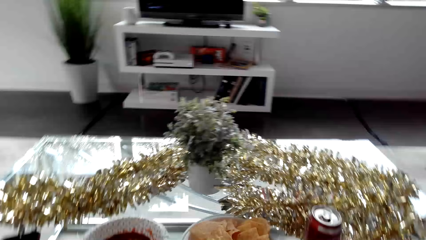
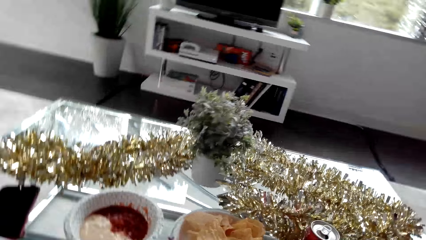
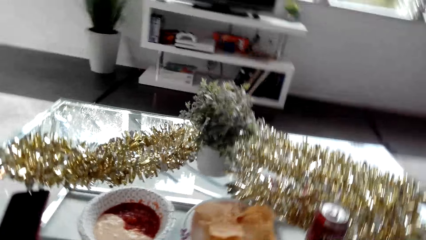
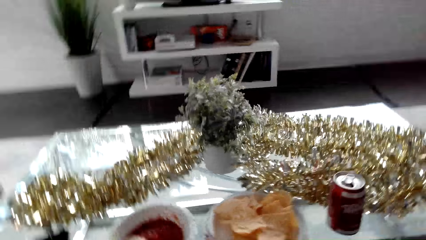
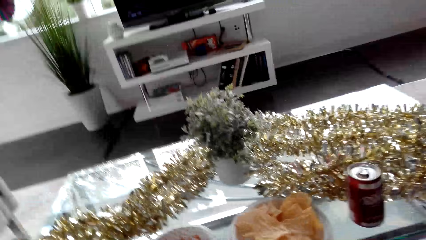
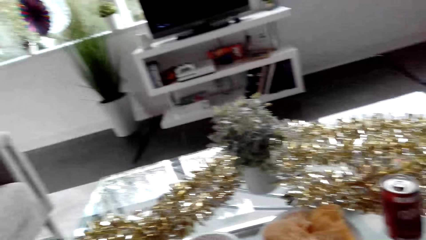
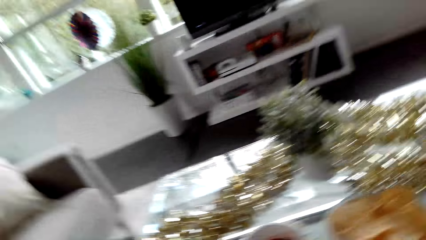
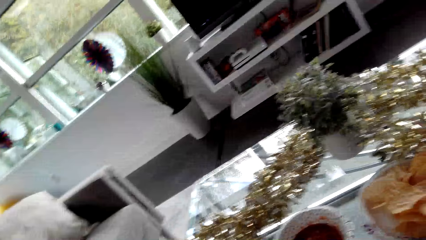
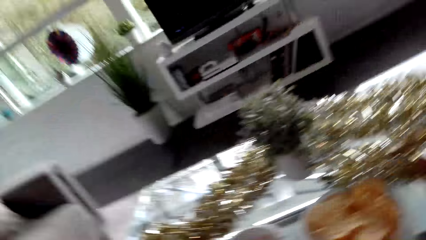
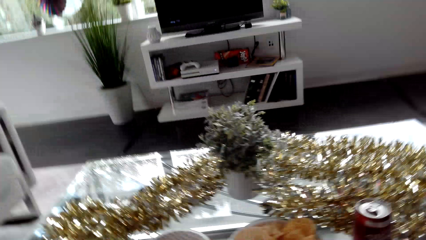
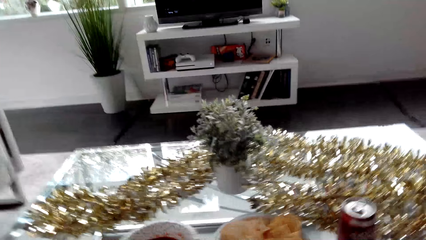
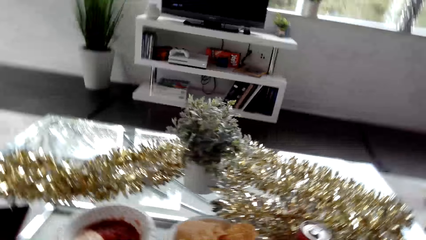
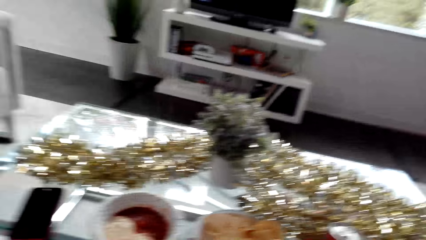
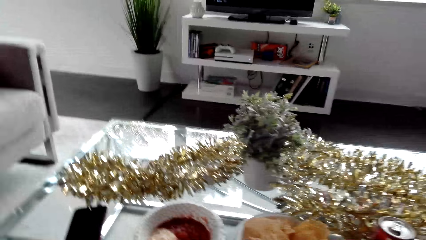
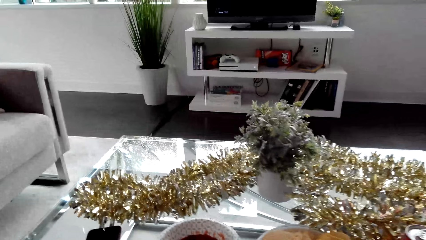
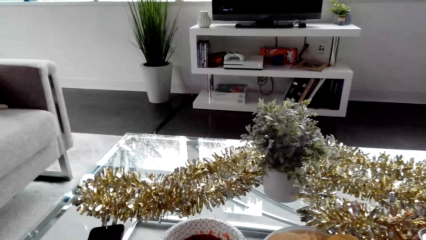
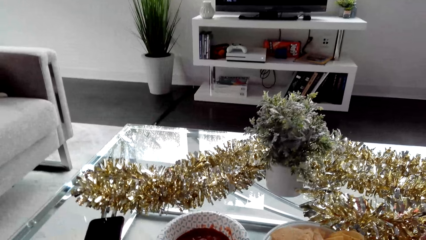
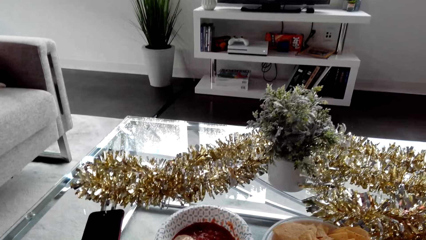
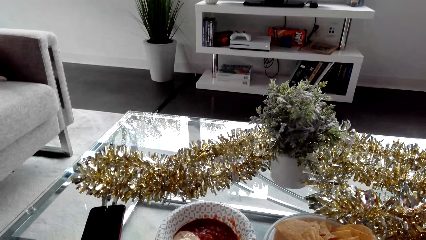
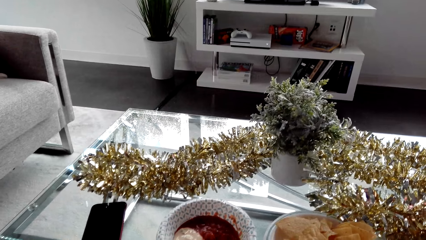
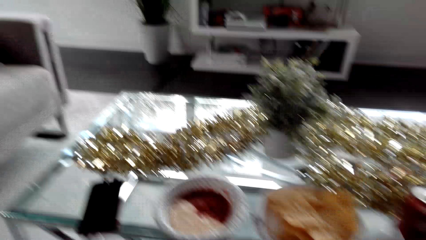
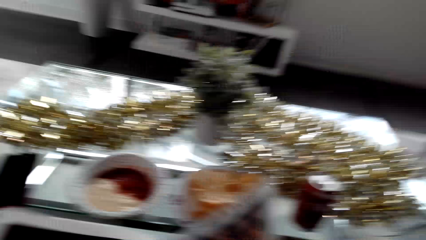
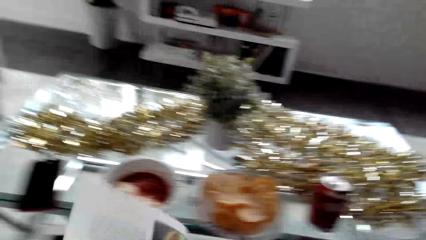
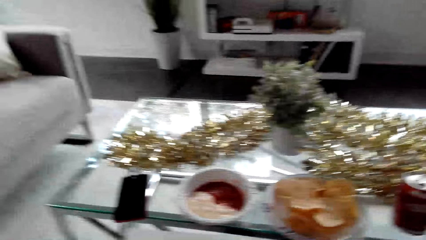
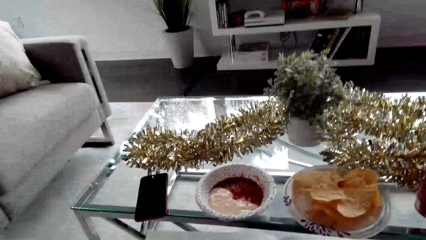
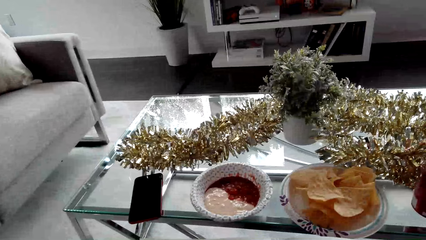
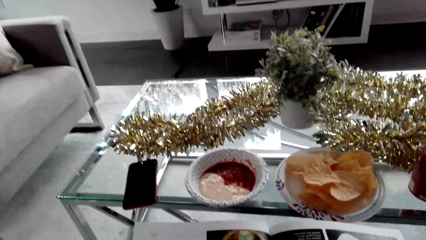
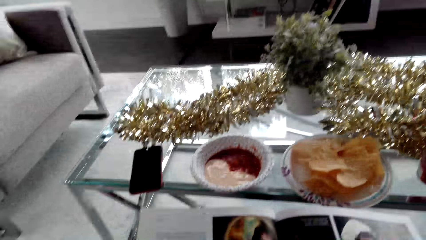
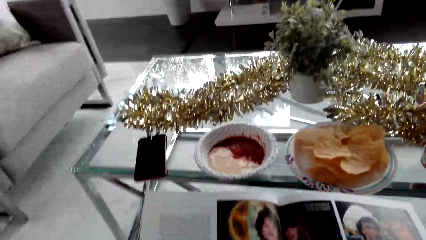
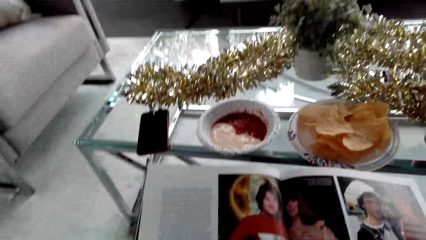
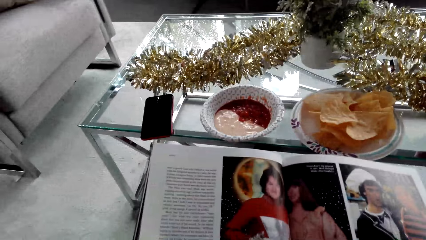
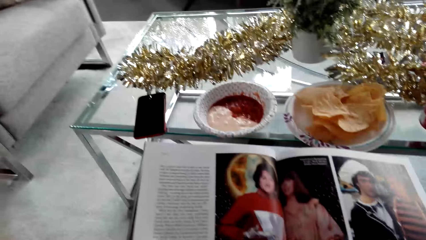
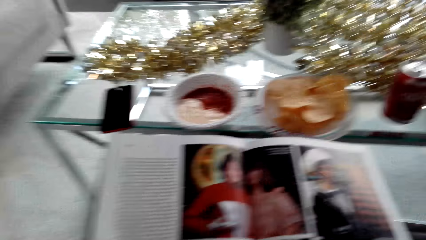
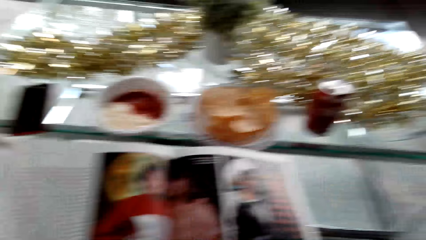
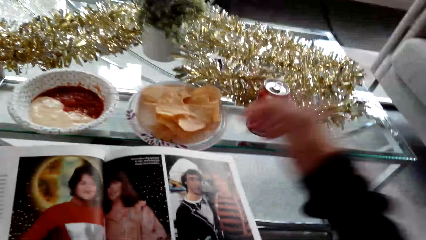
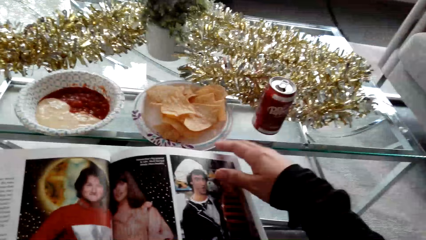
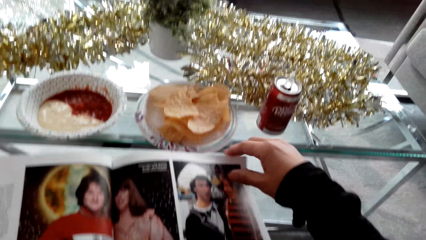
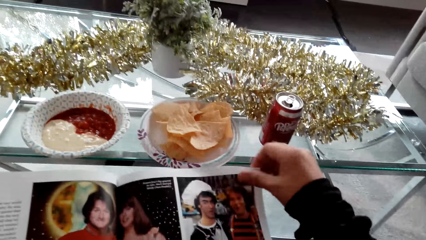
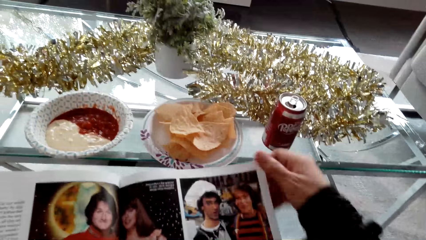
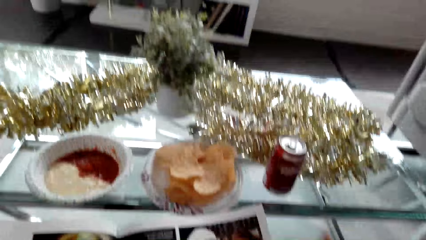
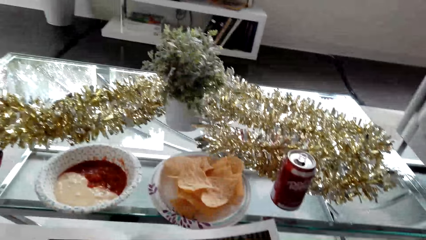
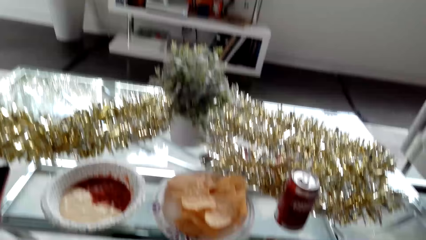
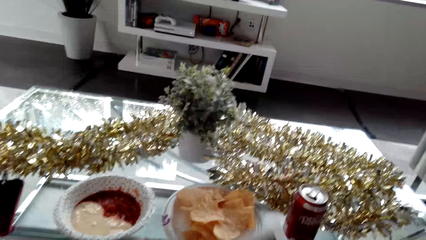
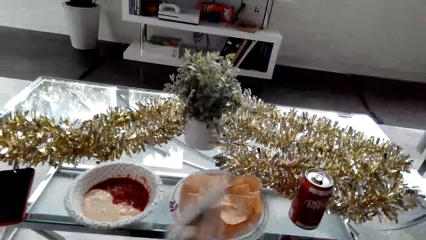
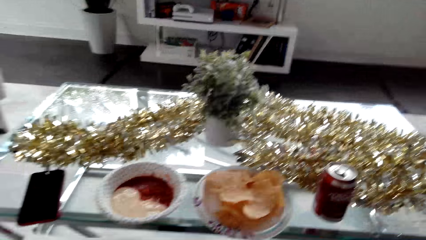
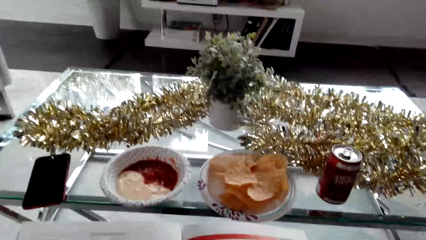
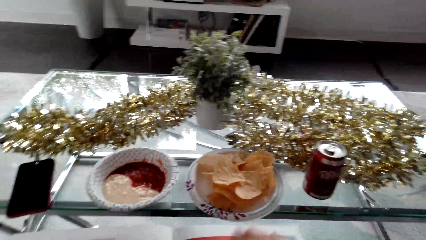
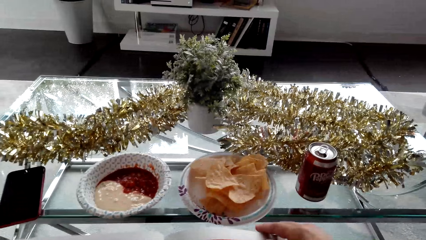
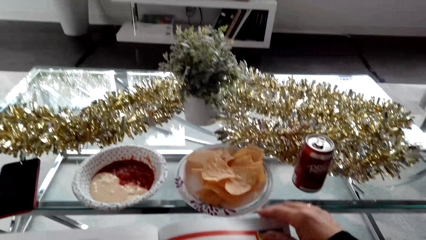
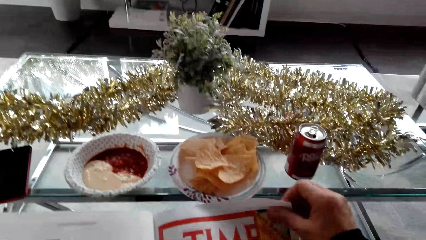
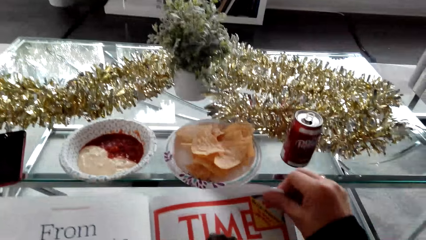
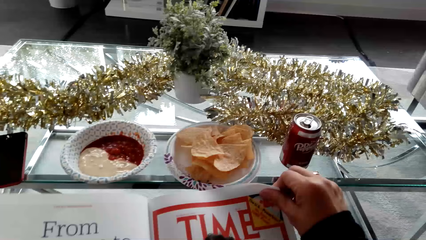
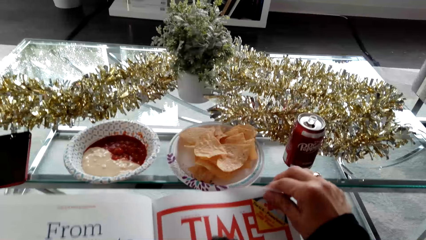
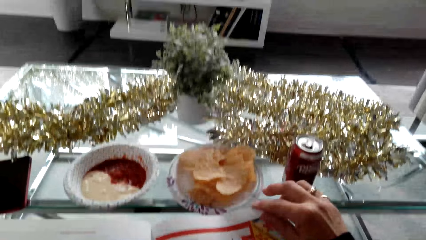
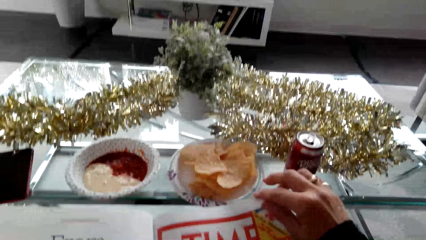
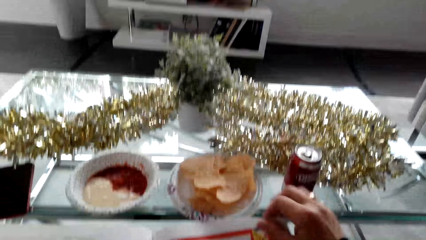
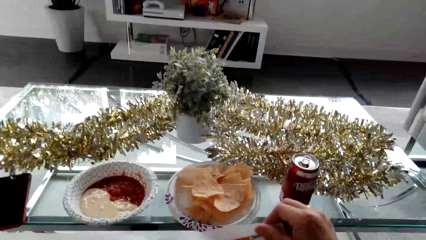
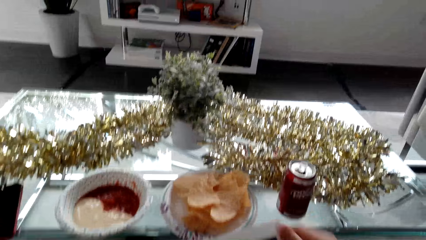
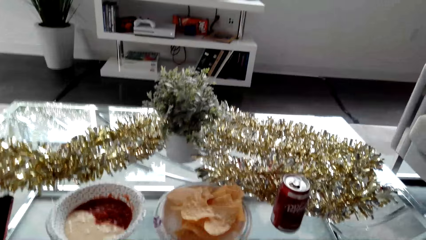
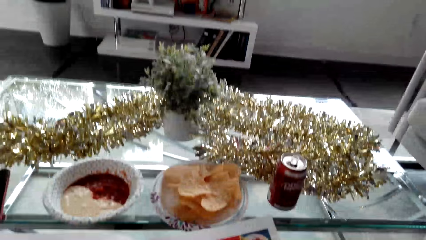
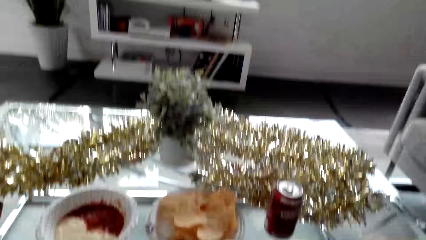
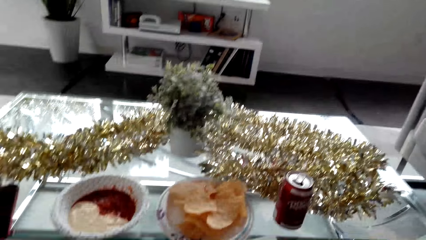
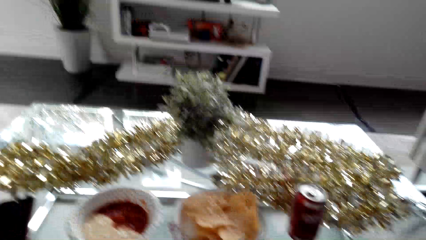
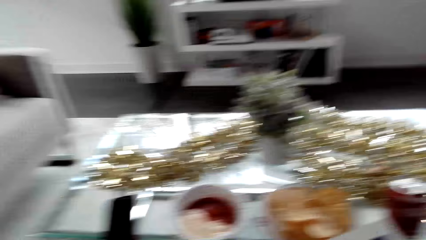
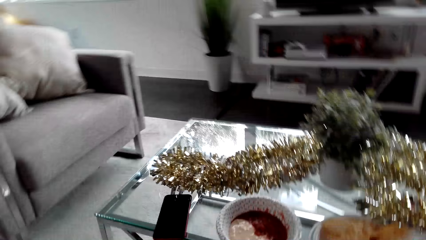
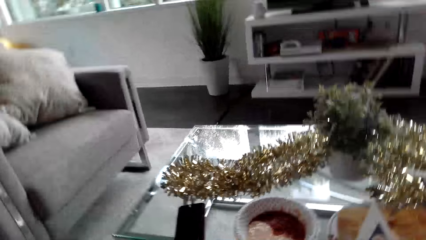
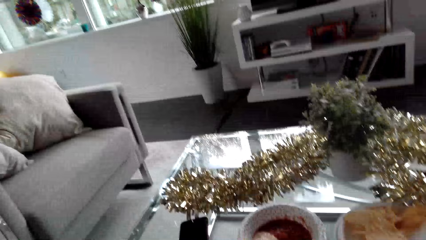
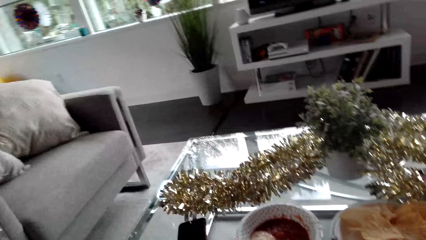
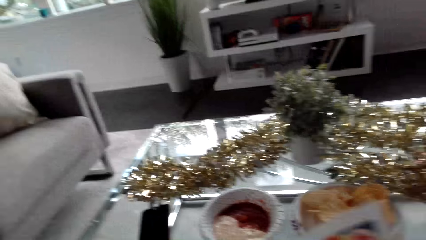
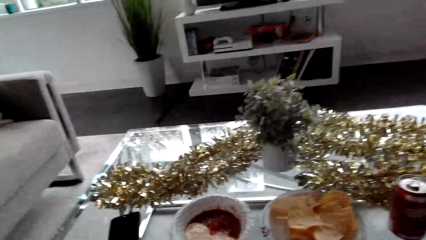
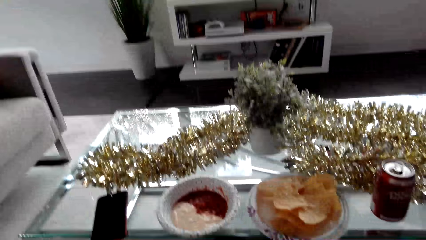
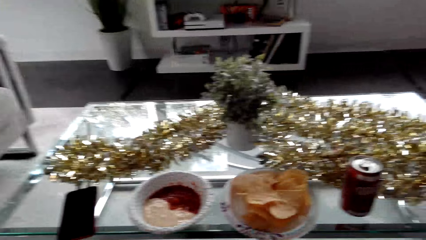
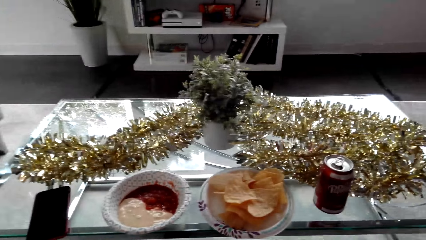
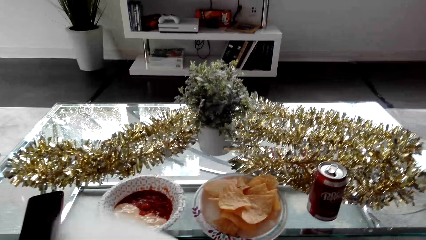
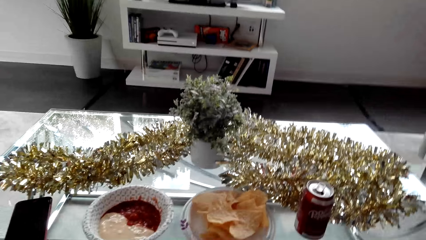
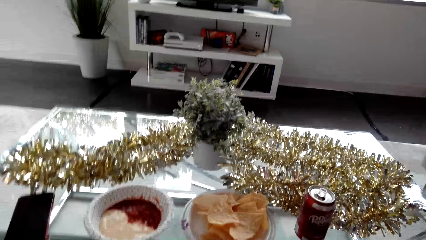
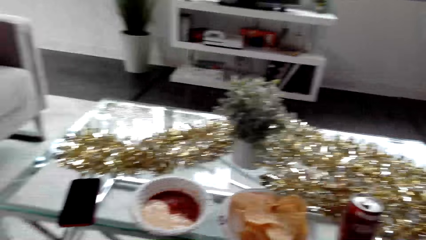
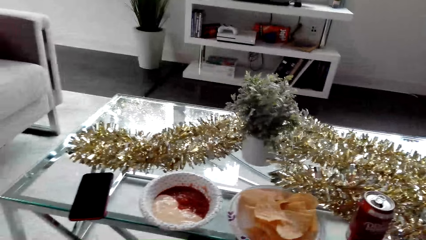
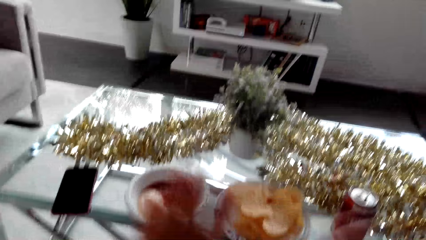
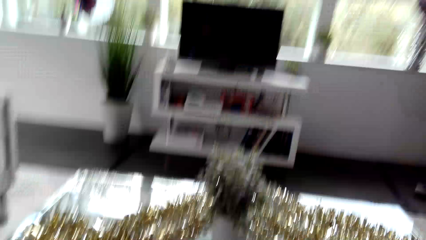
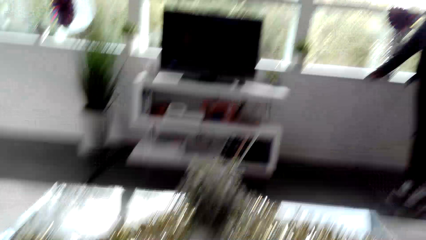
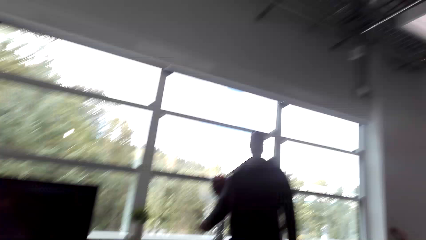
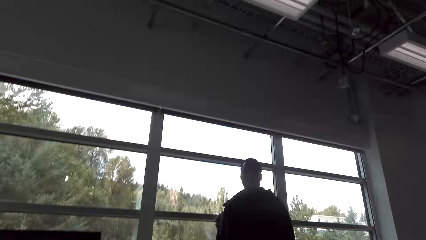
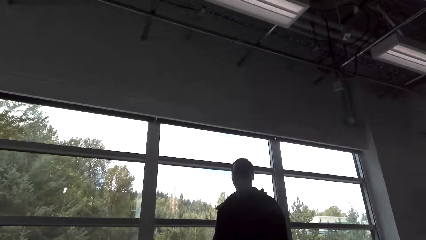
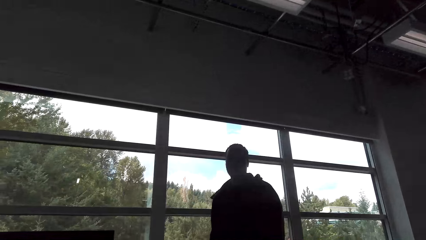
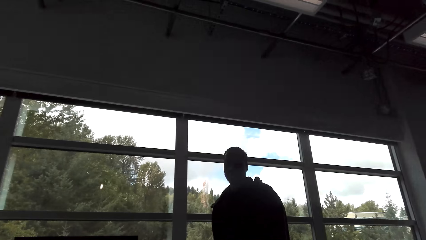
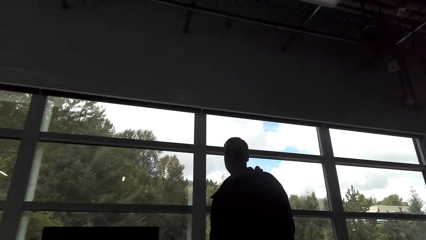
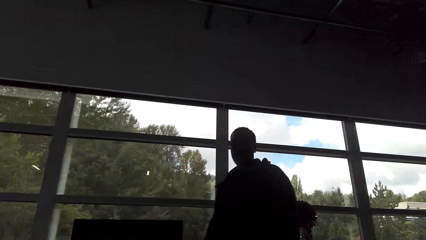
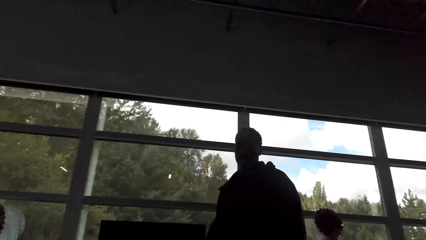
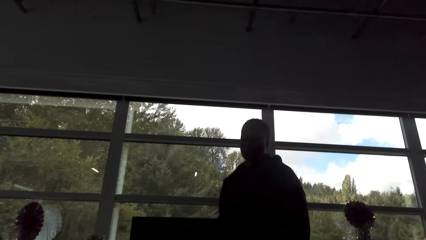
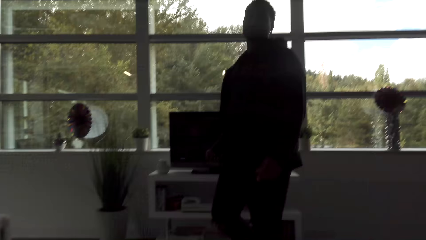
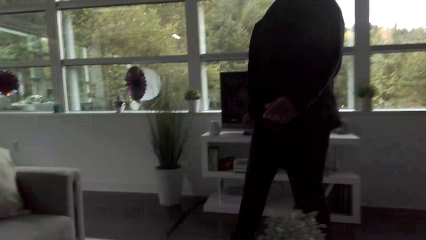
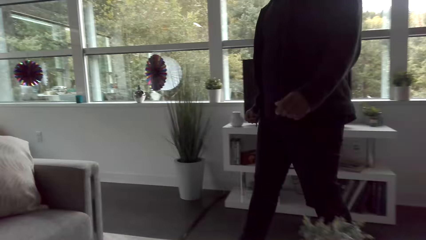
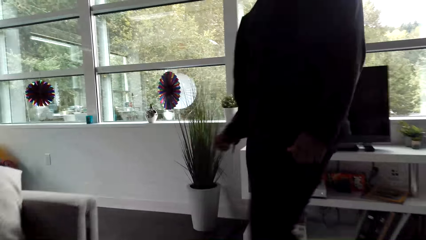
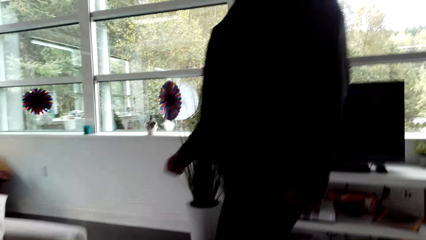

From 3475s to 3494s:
The camera wearer looks around the apartment. They inspect a book. A man interacts with the camera wearer.
